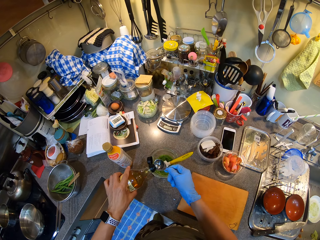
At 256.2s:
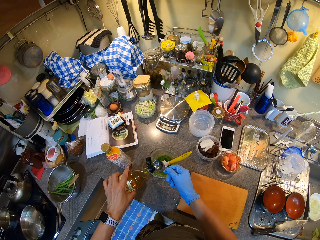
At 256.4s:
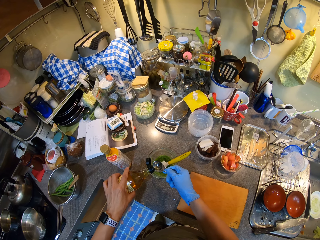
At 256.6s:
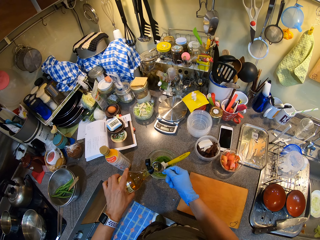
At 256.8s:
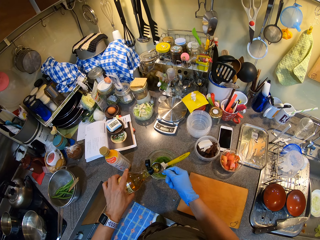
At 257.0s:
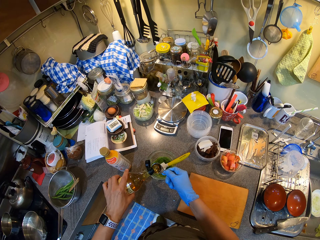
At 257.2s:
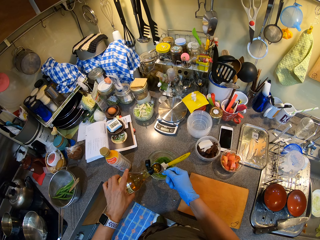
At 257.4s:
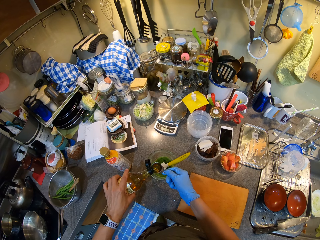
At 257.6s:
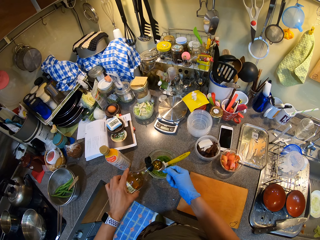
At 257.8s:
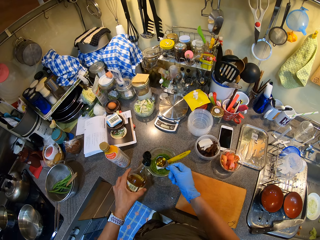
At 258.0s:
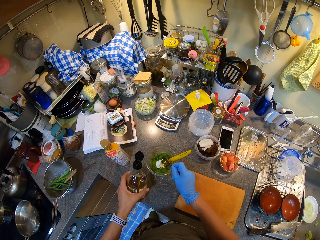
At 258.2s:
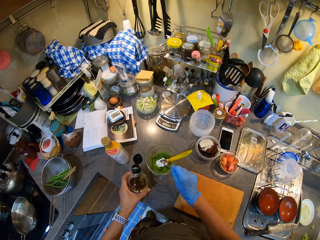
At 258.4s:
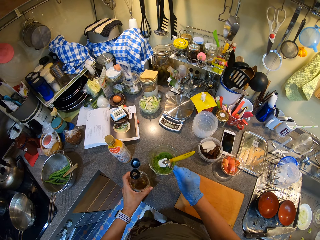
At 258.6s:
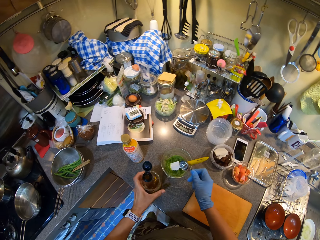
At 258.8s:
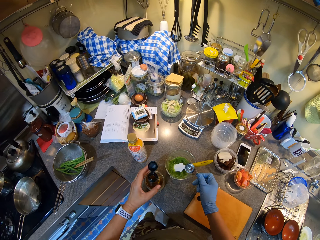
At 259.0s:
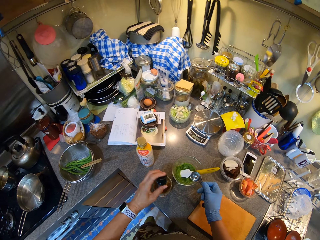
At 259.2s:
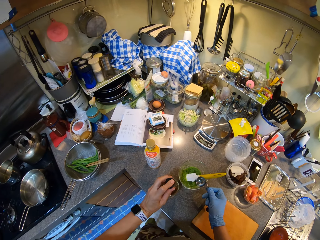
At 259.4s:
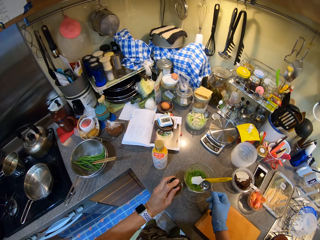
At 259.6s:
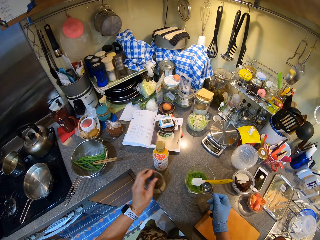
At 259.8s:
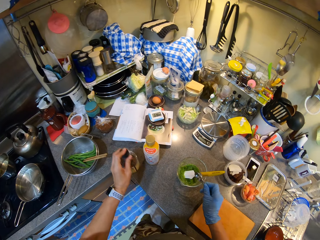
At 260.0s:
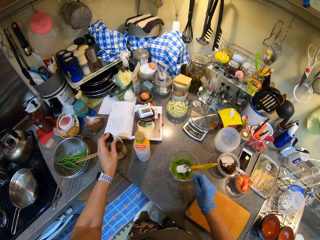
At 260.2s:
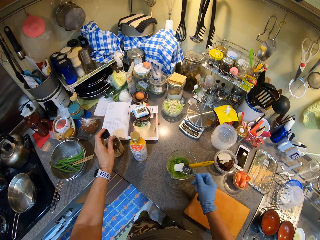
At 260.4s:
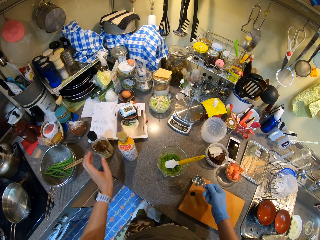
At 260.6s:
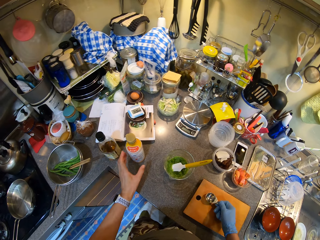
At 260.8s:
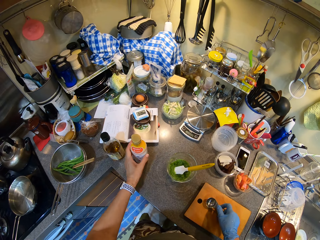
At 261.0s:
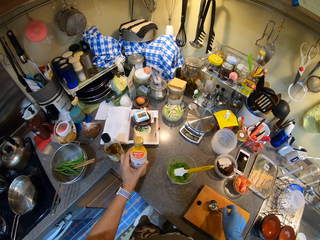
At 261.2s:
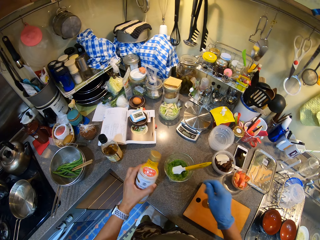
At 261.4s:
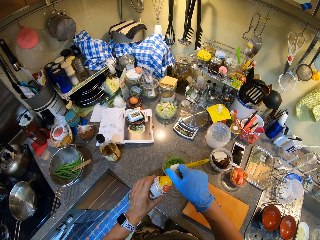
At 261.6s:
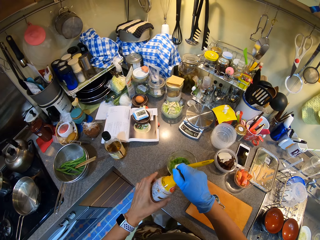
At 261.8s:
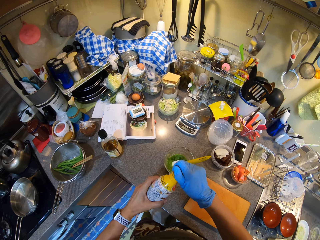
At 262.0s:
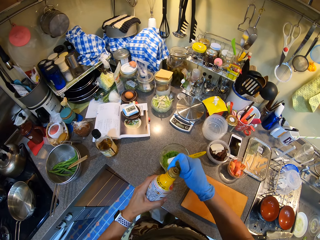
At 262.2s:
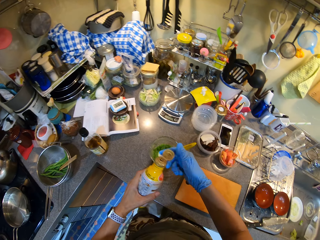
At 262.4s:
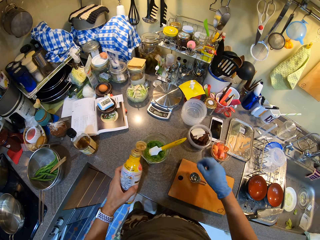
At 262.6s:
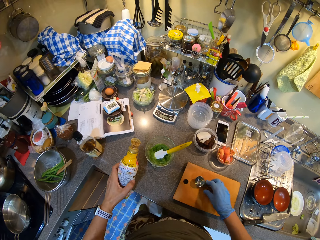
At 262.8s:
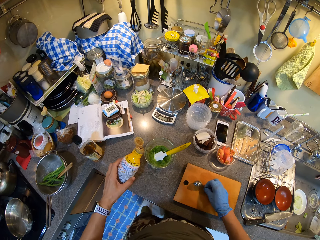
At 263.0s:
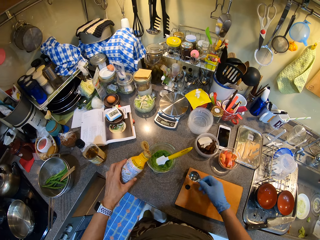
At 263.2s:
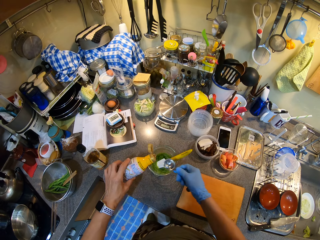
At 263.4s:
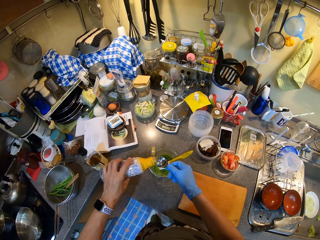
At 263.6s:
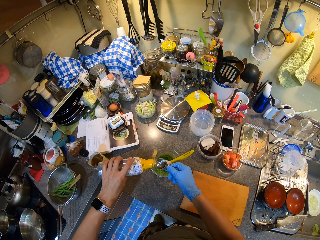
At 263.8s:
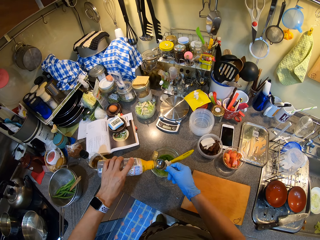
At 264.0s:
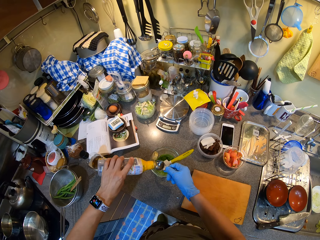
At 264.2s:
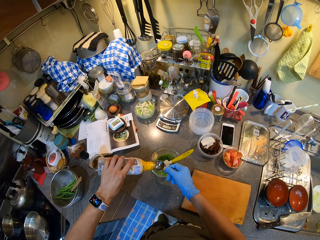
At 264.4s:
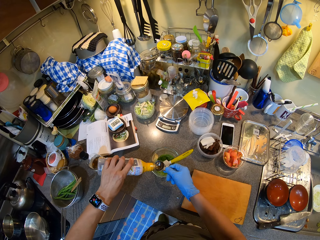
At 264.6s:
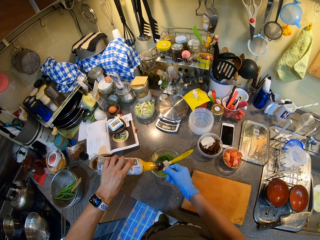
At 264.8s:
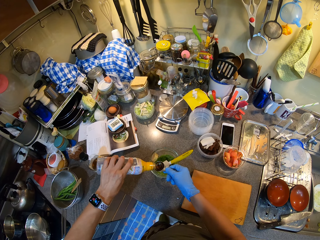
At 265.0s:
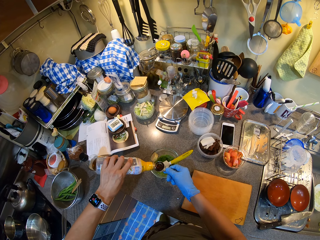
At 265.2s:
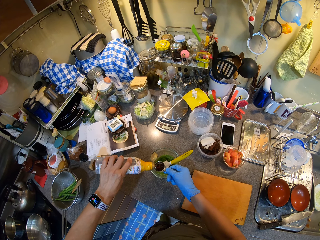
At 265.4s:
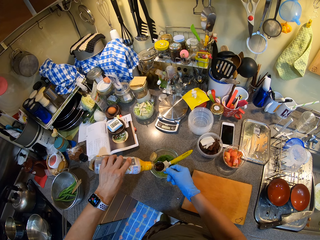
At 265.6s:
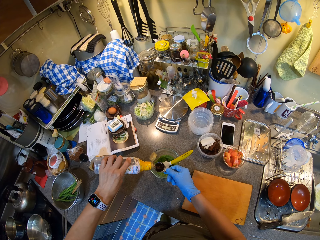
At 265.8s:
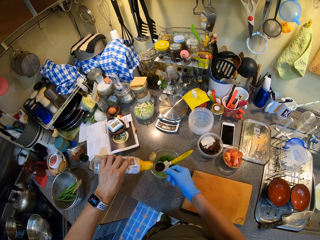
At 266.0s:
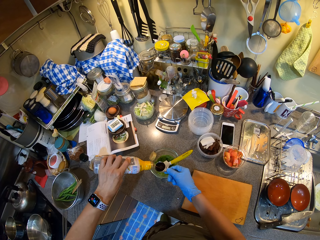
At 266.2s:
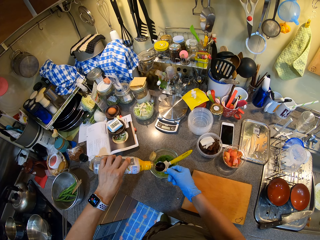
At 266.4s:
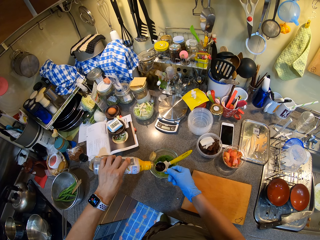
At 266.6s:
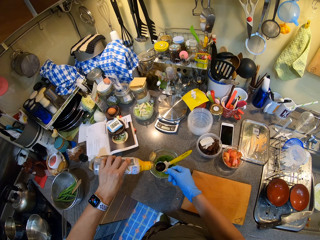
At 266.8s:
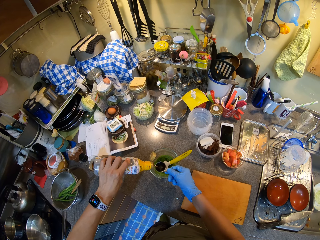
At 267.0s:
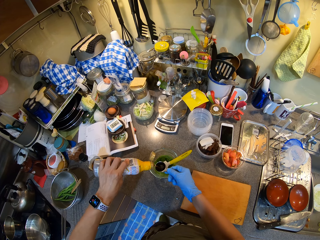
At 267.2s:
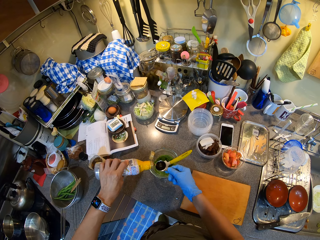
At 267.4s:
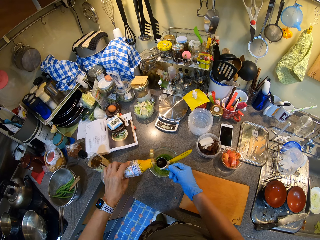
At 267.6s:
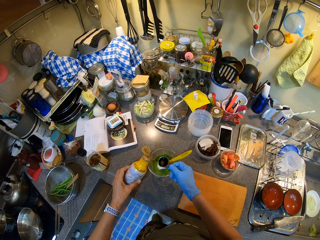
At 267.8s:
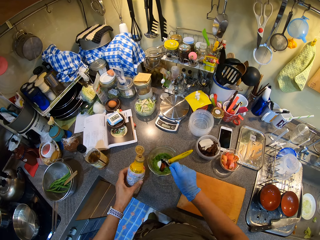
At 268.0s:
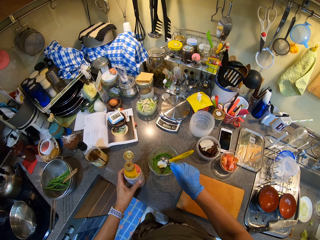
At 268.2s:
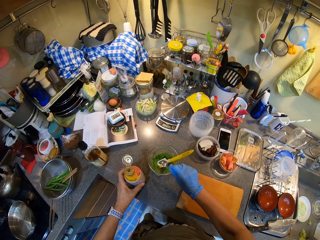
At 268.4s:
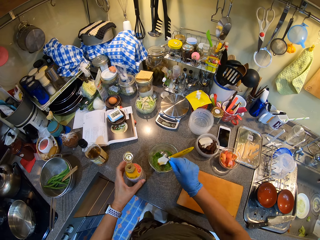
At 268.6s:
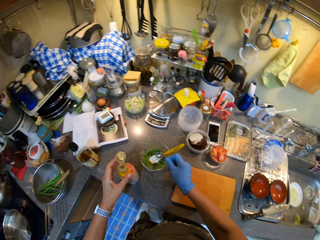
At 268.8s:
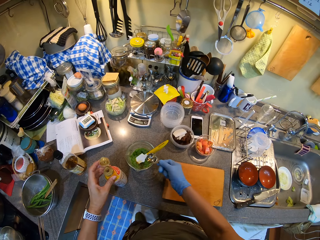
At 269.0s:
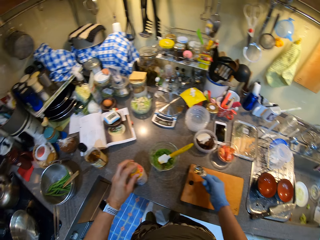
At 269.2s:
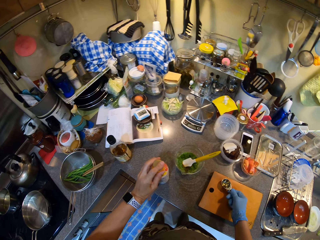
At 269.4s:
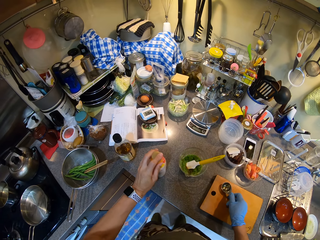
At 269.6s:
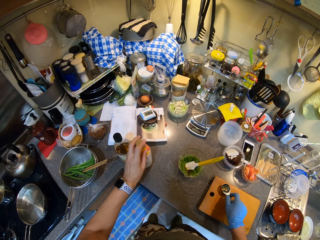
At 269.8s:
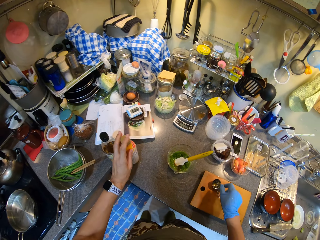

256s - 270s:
The camera wearer puts the spice in the zucchini. They close the bottle. They open the bottle. They pour the spice on the measuring spoon. They put the spice in the zucchini. They close the bottle.

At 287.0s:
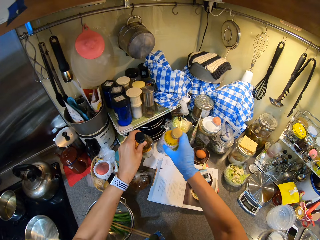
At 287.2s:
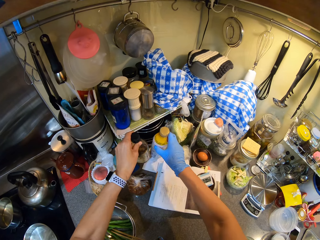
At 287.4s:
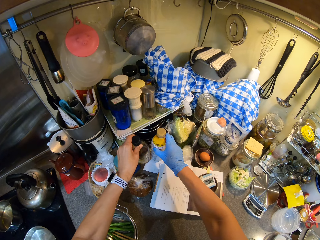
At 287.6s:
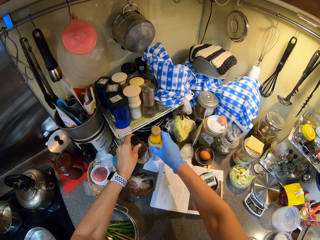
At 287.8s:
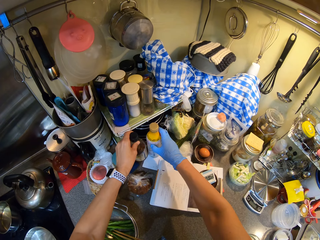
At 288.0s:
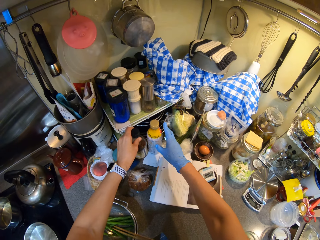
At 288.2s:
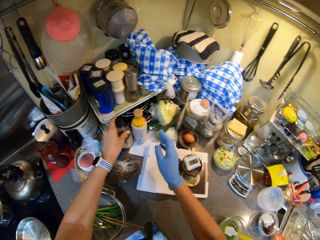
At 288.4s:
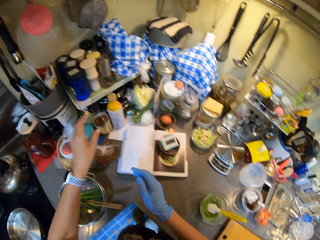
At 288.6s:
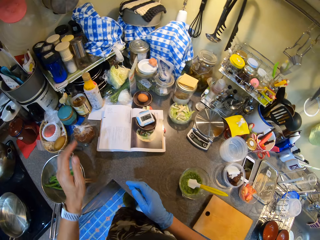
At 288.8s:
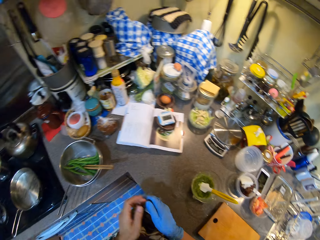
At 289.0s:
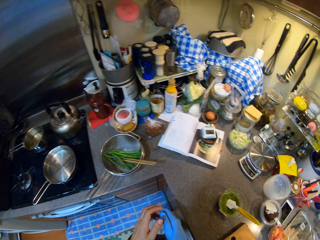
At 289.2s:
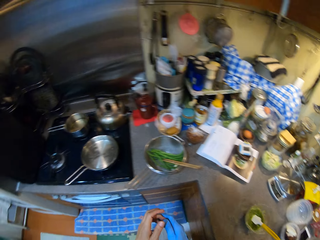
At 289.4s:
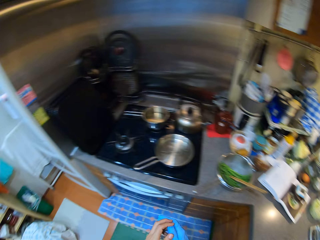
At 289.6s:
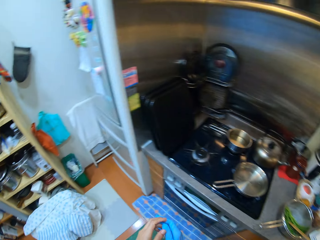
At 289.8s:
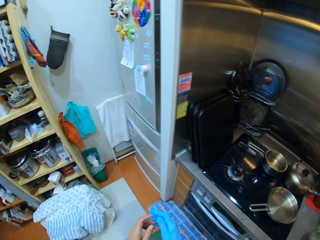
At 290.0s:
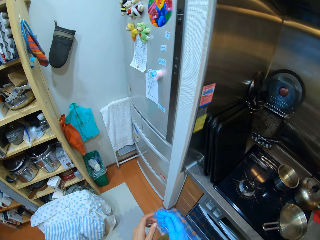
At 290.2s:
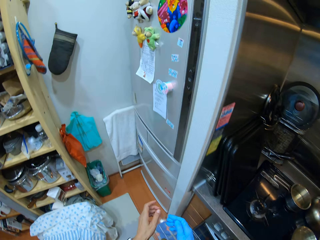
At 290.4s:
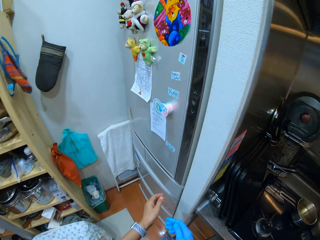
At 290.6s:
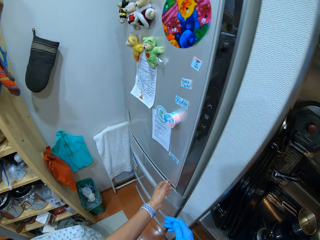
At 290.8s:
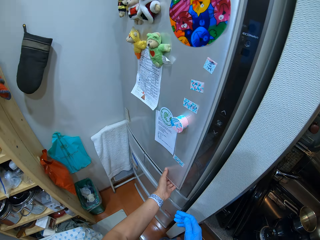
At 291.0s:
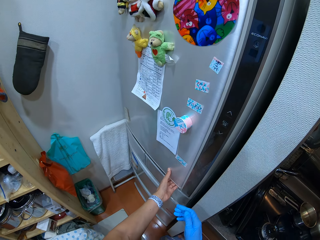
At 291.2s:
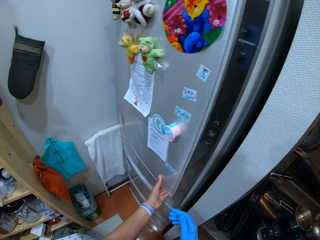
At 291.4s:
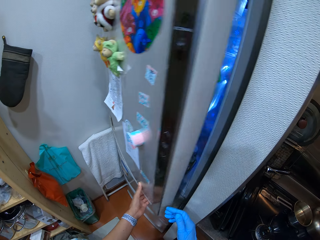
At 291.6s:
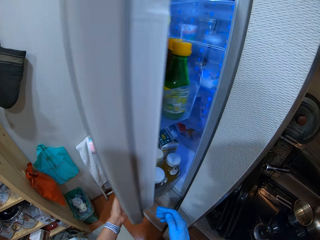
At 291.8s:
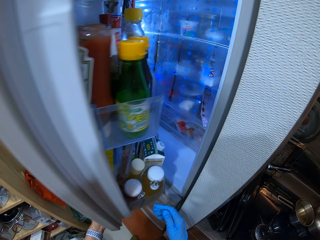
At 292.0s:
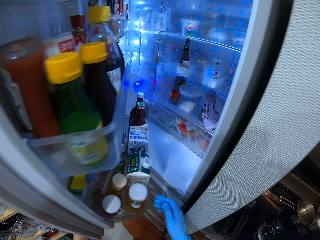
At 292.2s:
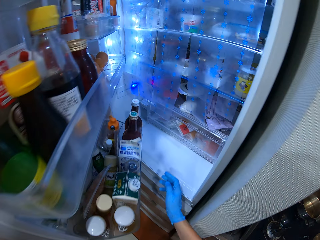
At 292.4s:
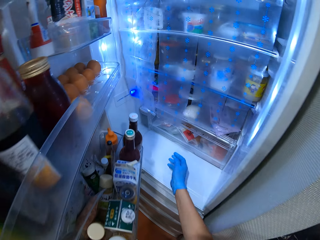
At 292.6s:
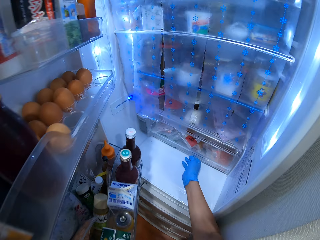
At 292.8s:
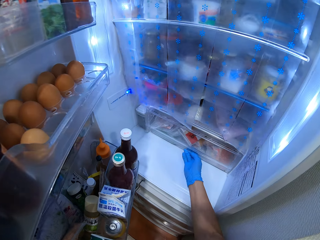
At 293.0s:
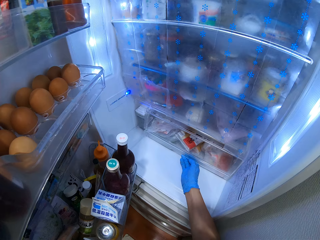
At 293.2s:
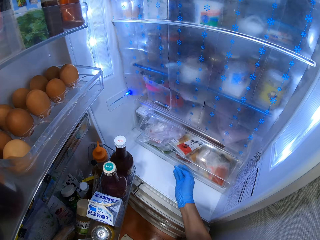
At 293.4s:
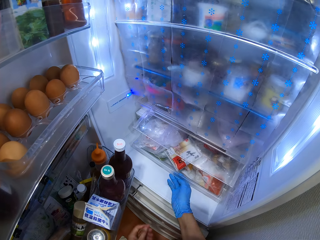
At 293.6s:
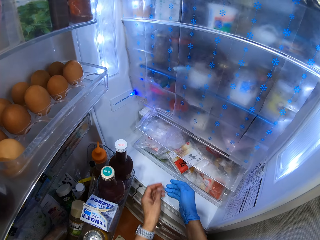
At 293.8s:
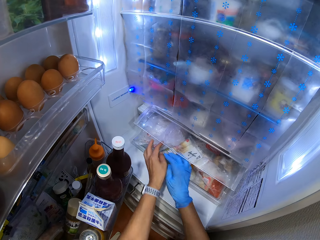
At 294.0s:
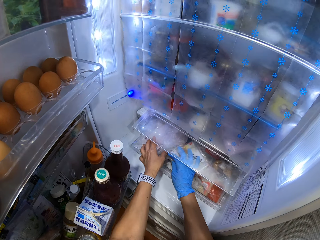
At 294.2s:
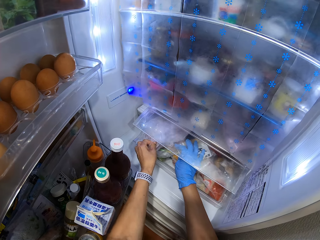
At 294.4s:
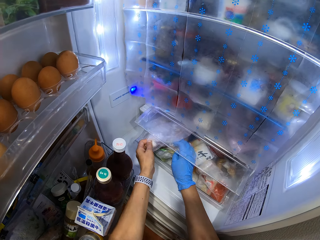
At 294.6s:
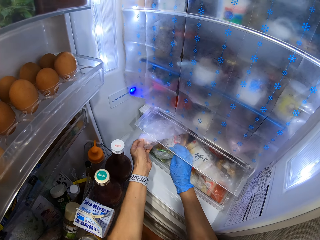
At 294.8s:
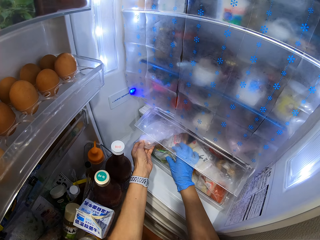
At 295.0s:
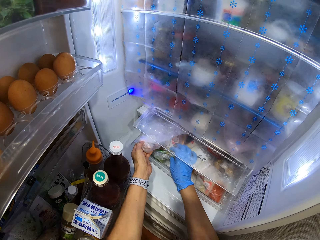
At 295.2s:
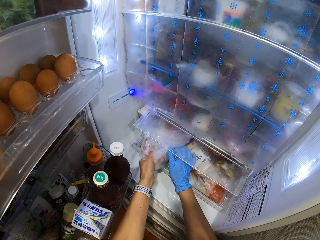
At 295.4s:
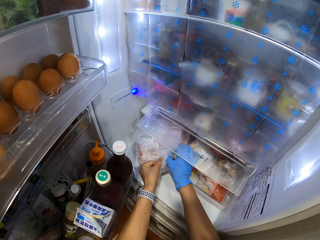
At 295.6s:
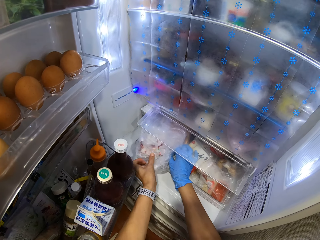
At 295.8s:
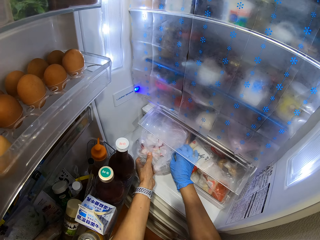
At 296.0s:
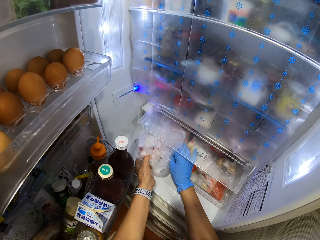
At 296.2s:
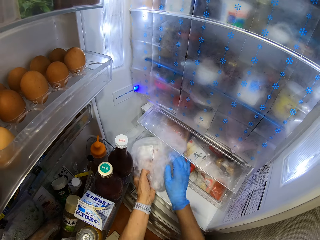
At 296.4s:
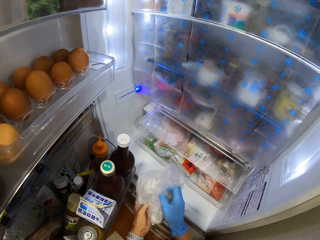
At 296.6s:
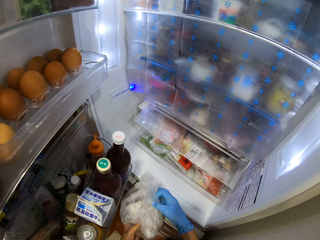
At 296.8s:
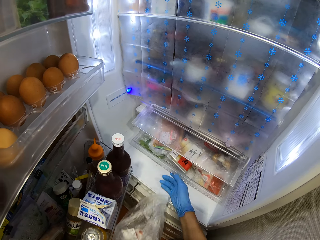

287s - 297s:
The camera wearer lifts up the ingredient bottles. They place the ingredient bottles on the kitchen counter. They open the fridge.
